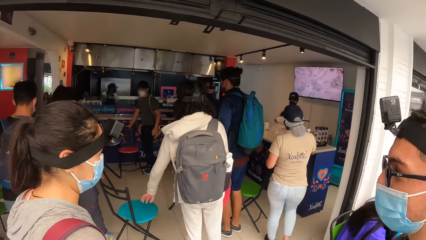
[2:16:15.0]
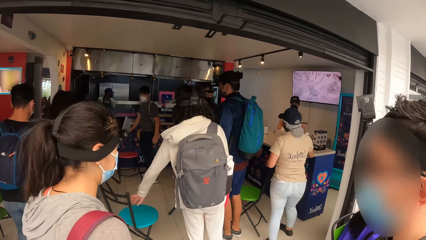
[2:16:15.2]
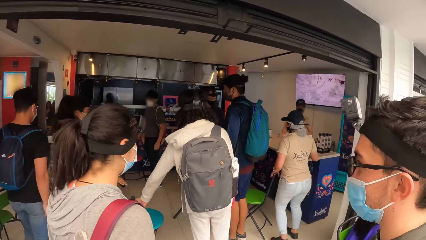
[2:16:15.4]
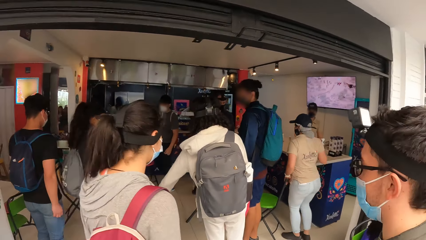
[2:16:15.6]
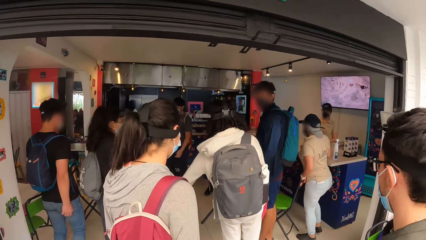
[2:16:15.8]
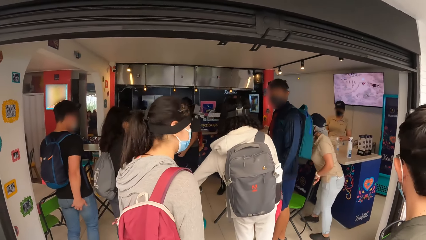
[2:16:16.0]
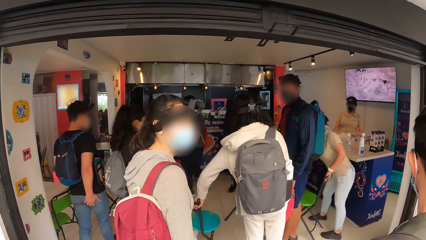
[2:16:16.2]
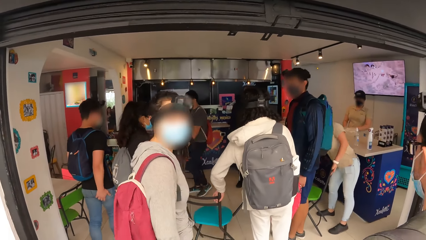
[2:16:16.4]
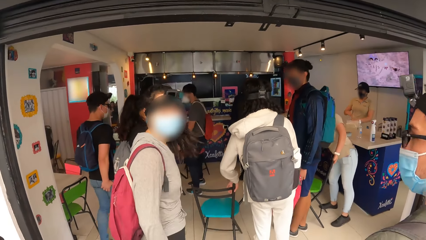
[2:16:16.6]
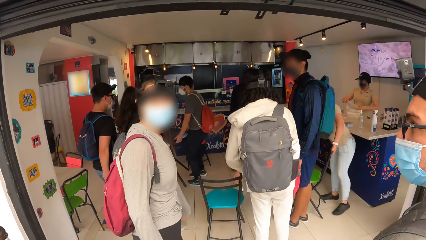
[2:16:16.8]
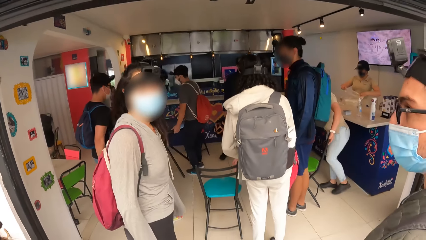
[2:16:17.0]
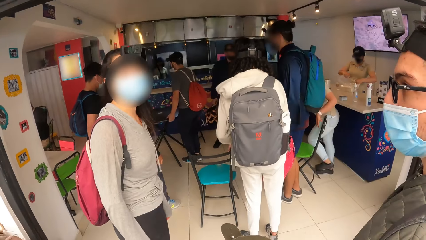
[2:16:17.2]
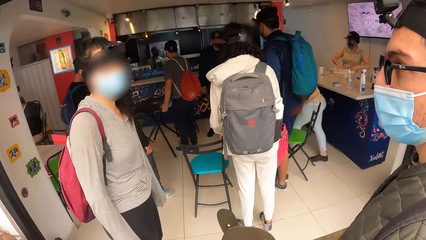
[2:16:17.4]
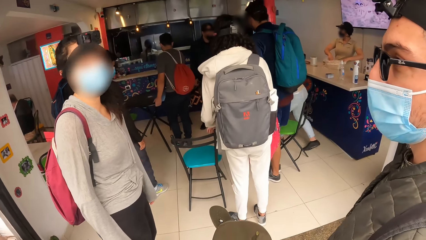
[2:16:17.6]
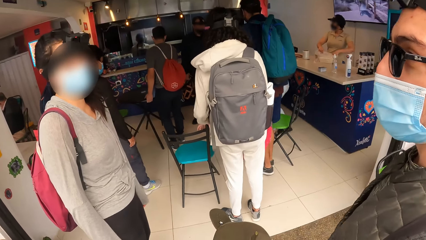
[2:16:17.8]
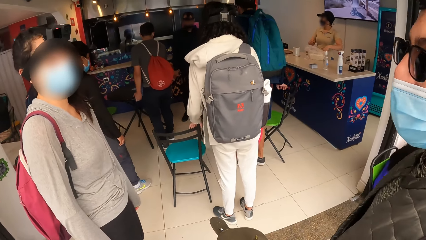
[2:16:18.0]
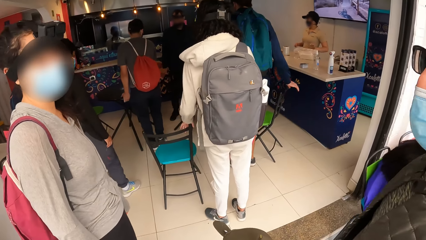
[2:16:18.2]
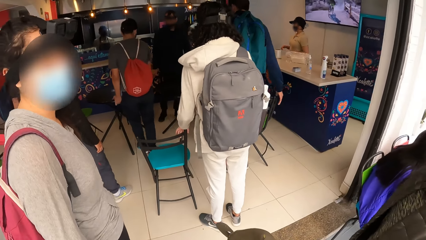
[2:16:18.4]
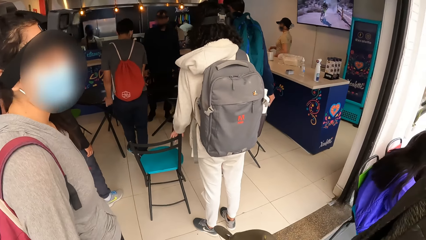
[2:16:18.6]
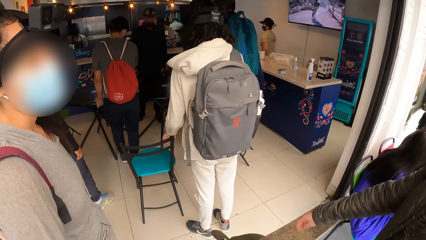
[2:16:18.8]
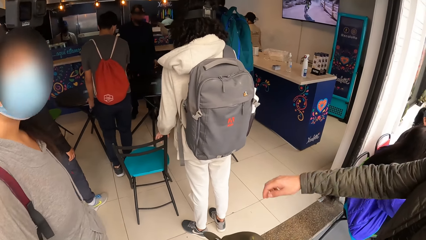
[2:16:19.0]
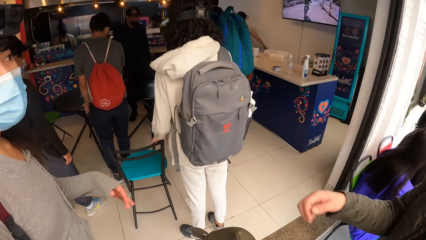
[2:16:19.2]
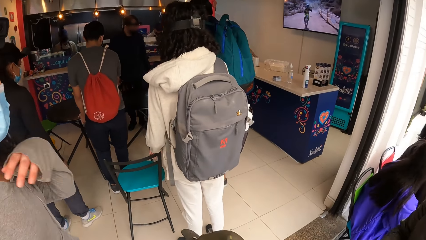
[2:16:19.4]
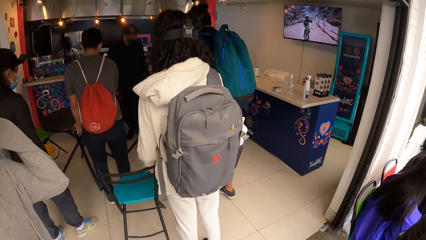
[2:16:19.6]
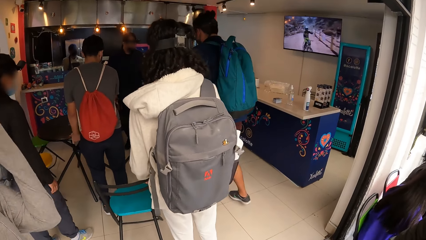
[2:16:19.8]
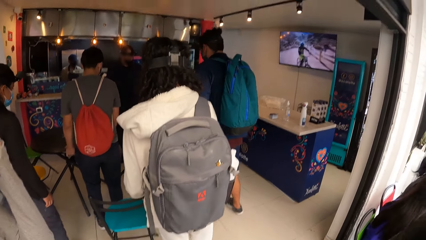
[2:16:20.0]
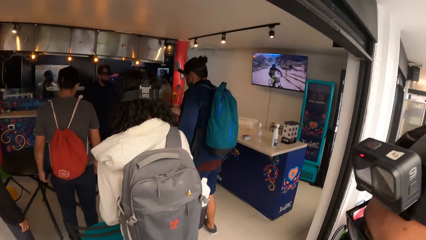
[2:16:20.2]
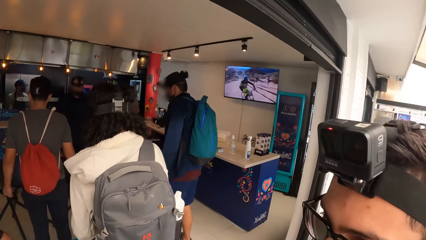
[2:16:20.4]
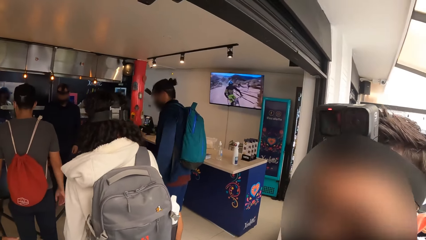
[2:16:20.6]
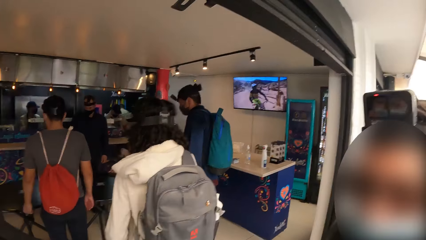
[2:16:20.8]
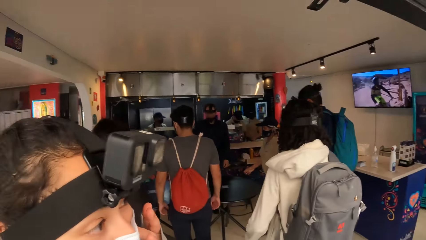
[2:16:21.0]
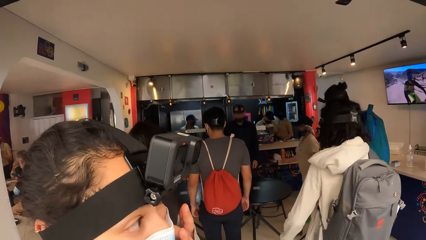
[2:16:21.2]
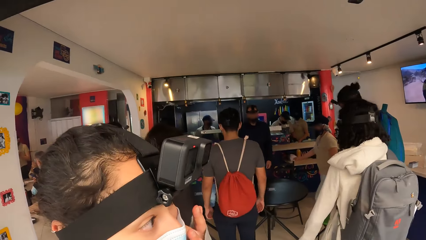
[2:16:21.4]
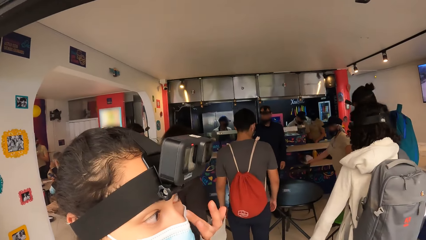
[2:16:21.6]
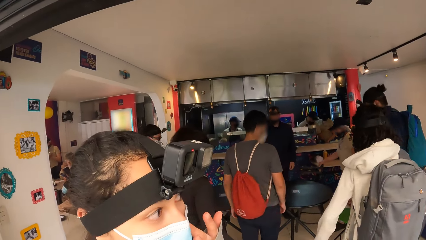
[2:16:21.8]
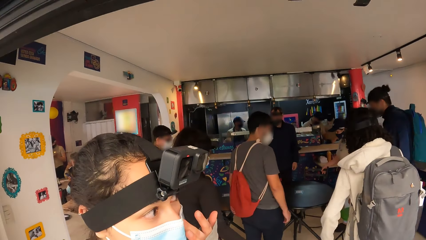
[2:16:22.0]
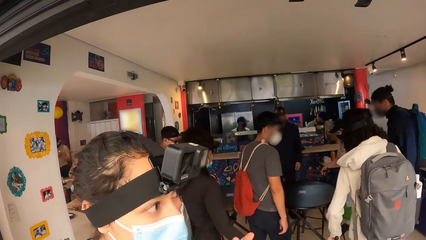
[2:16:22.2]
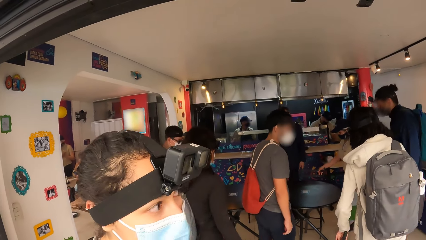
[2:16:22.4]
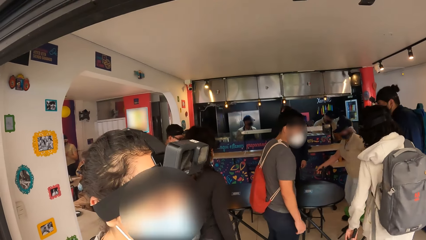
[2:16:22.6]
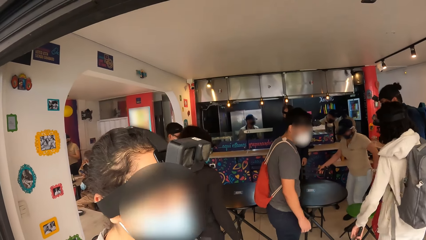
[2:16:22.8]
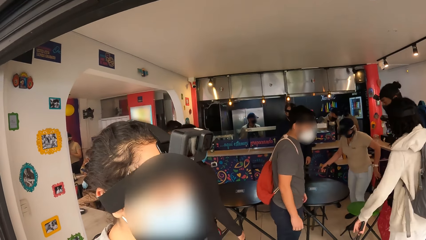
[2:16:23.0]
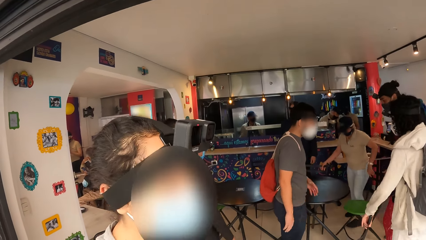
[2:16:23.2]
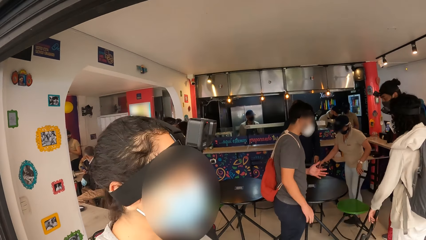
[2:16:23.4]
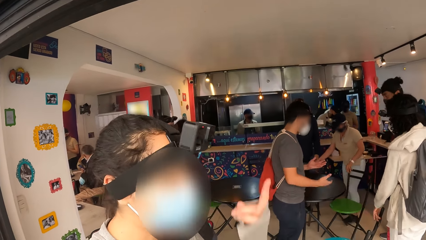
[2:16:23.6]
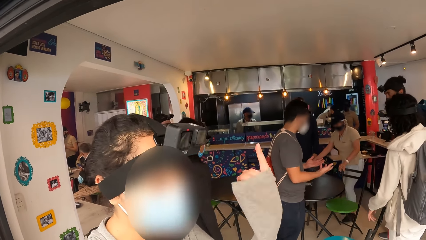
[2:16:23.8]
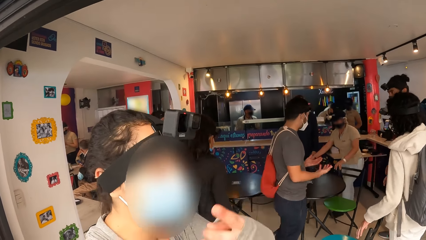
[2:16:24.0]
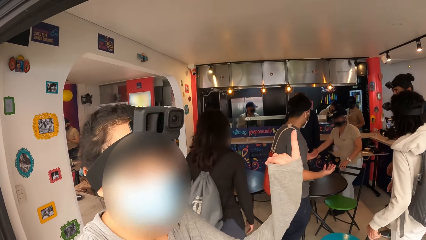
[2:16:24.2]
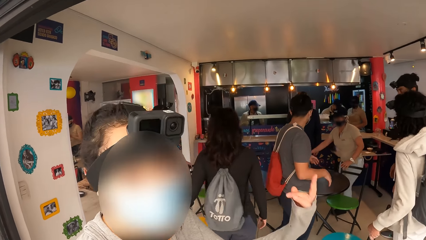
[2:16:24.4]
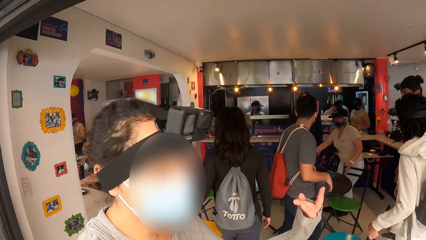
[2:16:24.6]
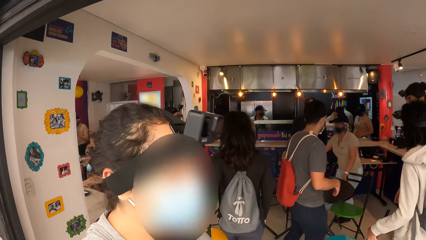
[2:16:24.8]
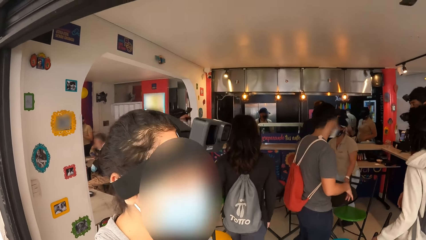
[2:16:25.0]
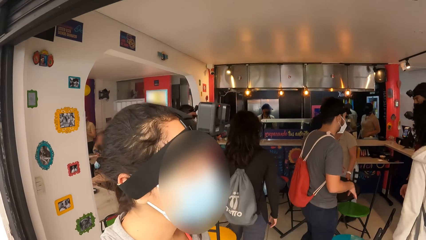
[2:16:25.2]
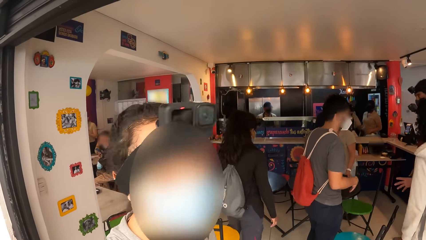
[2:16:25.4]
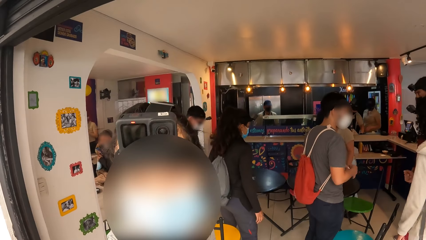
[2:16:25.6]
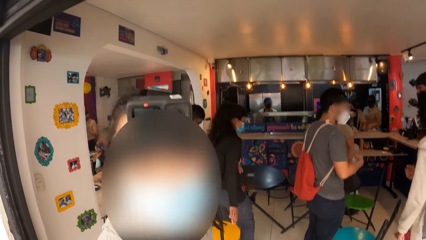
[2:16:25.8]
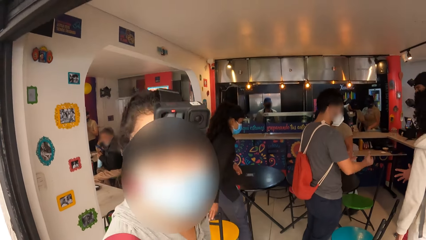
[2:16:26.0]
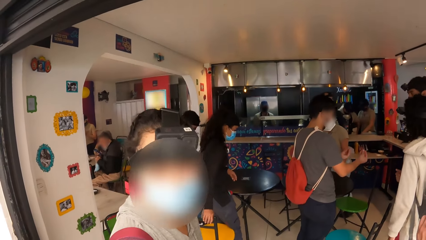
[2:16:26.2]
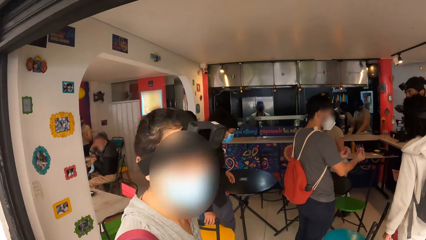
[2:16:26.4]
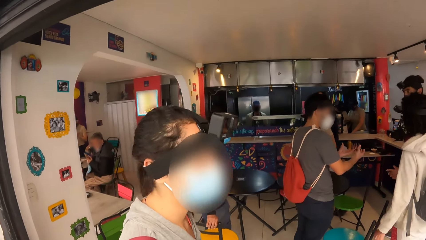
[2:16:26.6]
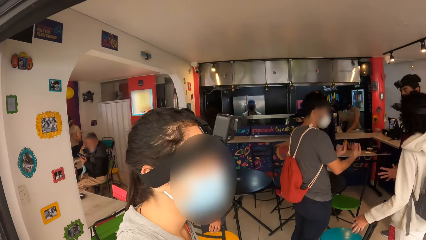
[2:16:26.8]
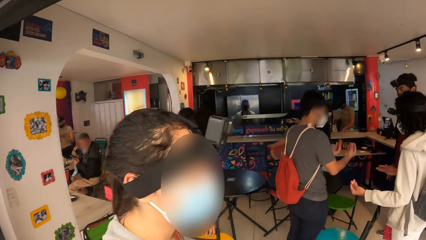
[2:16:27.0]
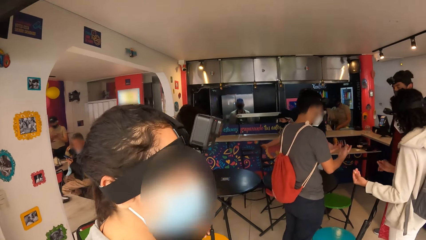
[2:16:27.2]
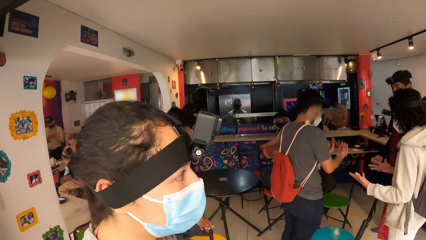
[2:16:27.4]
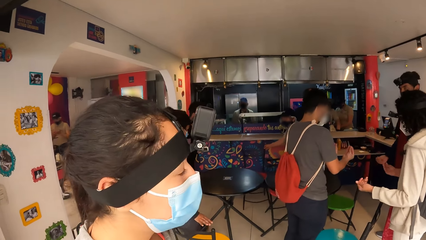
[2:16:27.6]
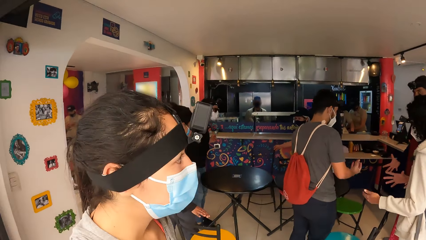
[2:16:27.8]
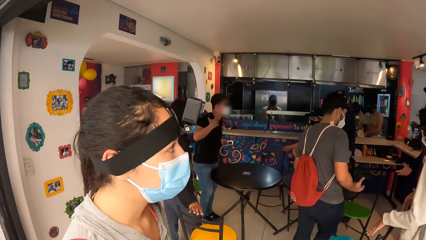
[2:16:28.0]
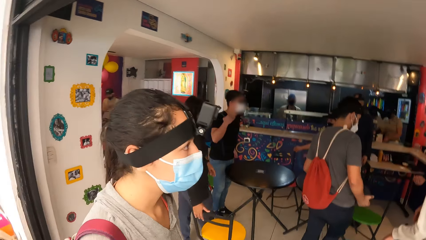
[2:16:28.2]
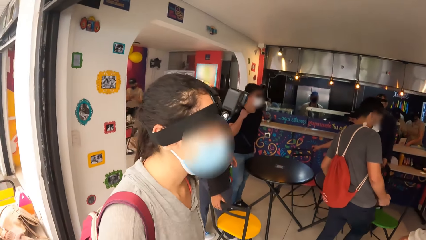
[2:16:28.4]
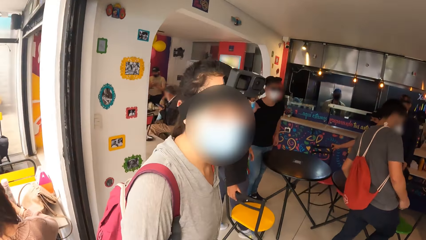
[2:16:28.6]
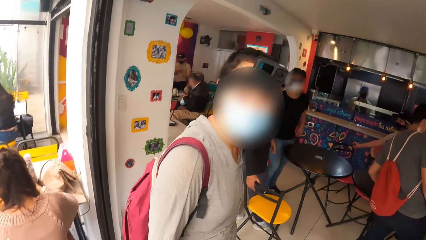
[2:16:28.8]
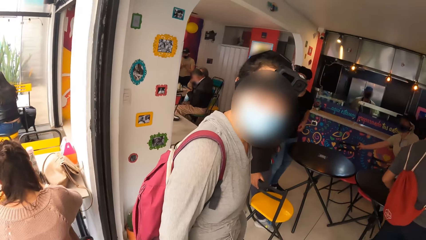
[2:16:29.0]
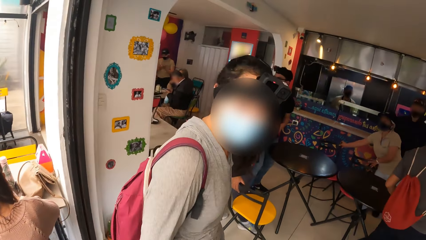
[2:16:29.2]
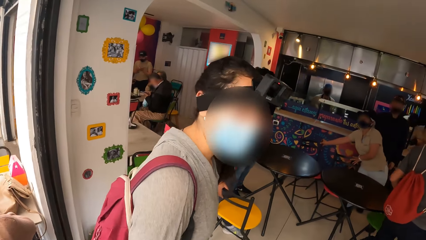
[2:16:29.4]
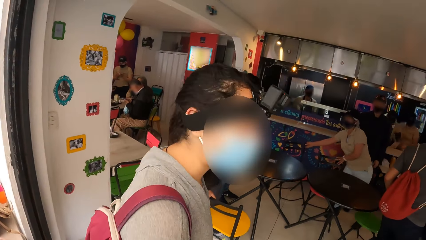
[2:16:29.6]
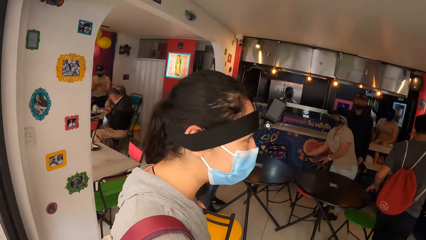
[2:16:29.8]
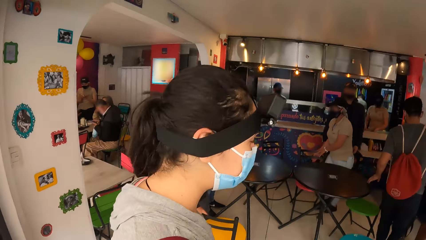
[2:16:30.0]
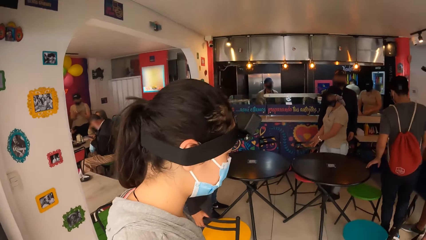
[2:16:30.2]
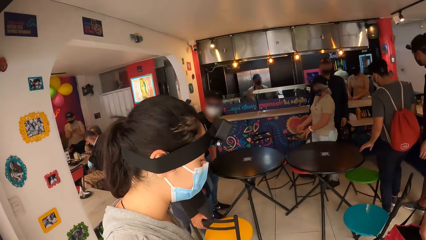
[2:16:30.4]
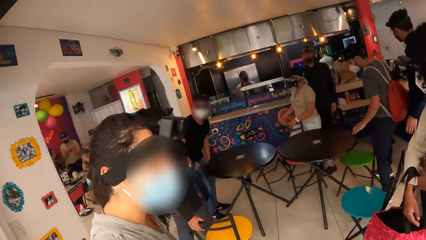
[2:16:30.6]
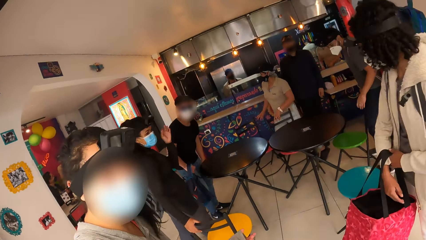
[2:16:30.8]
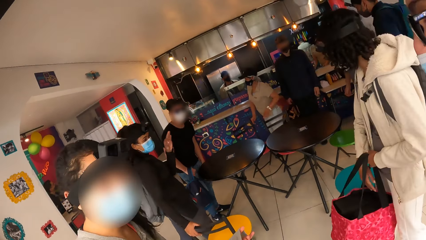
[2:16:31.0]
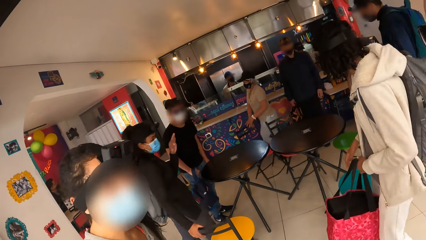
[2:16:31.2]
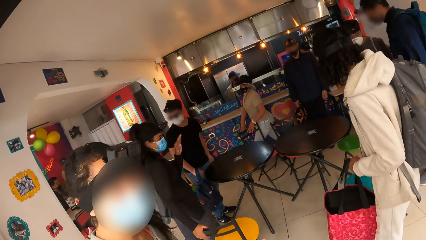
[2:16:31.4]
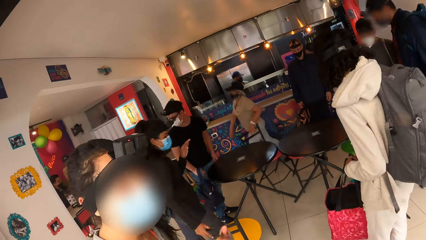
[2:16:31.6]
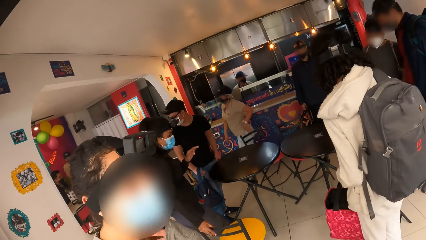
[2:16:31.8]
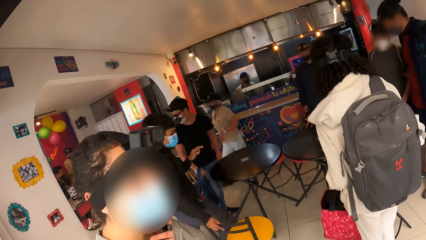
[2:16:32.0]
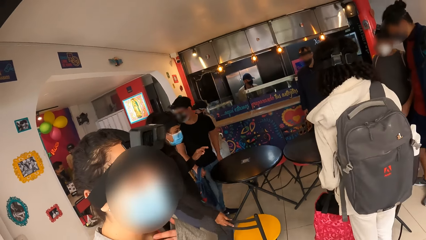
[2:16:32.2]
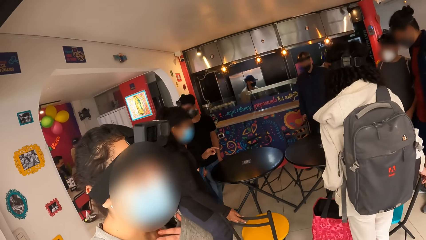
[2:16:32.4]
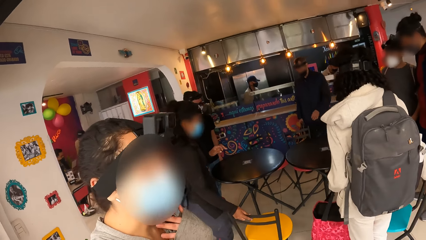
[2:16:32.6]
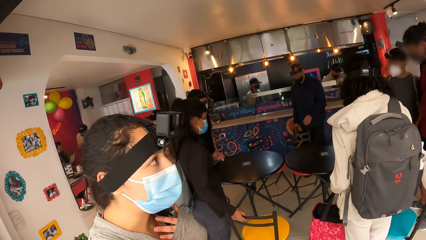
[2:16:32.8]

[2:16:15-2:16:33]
A woman pulls a chair with her left hand. Another woman shifts the chair with her left hand. The camera wearer dialogues with a lady. A man pulls a table with both hands. The camera wearer dialogues with another man. The other woman shifts the chairs with both her hands. The other woman shifts the chair with her right hand. The camera wearer dialogues with the lady.
